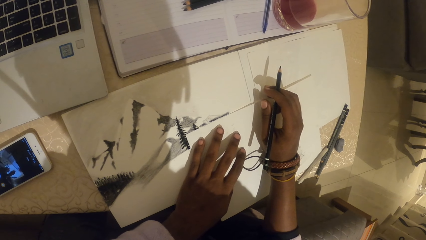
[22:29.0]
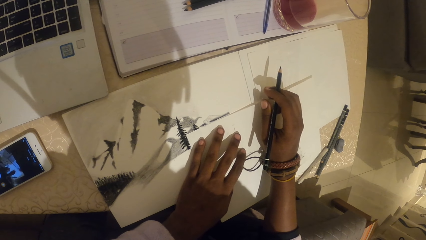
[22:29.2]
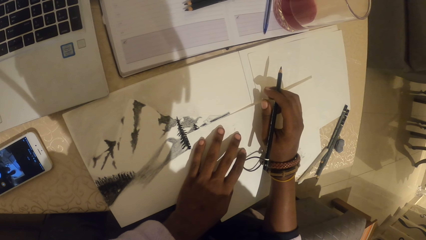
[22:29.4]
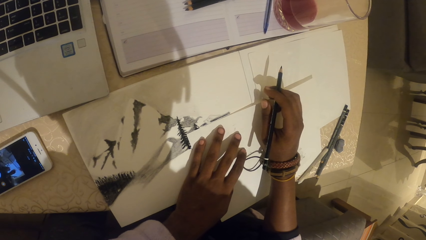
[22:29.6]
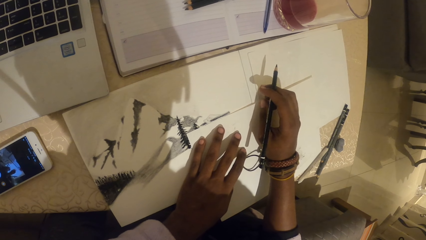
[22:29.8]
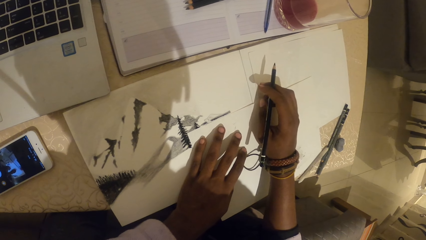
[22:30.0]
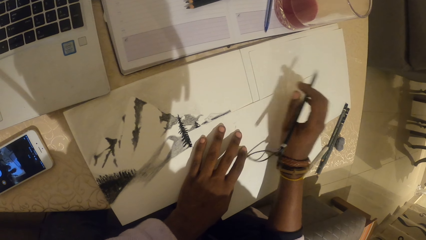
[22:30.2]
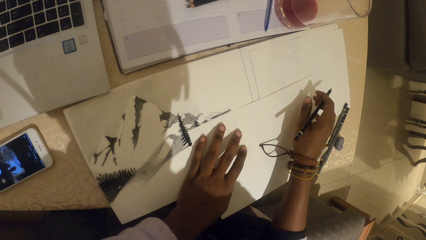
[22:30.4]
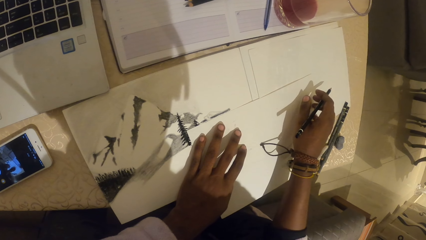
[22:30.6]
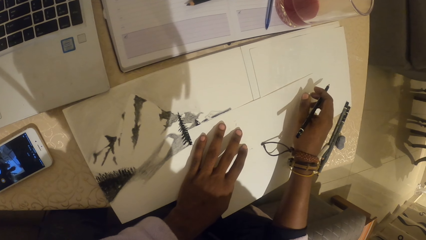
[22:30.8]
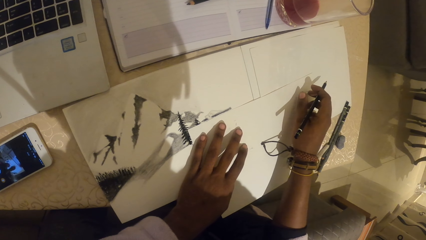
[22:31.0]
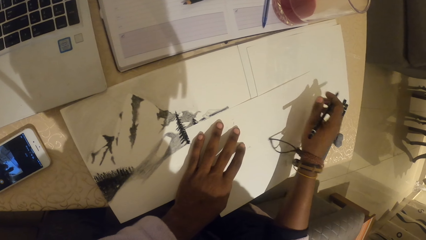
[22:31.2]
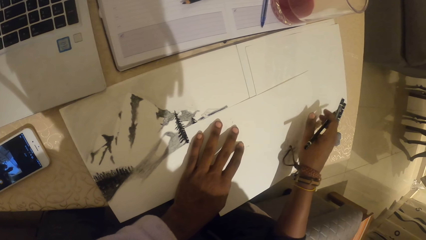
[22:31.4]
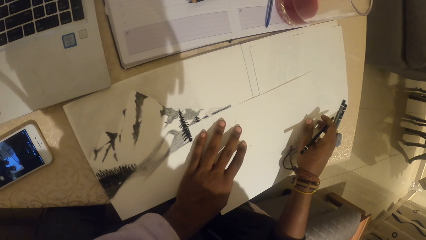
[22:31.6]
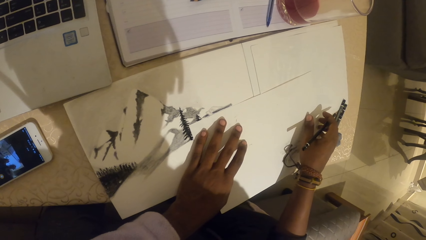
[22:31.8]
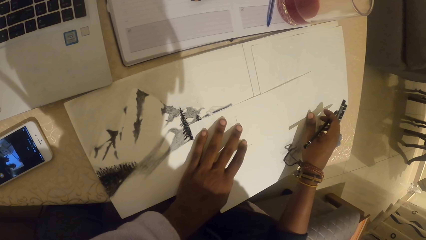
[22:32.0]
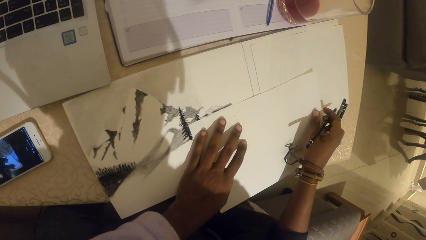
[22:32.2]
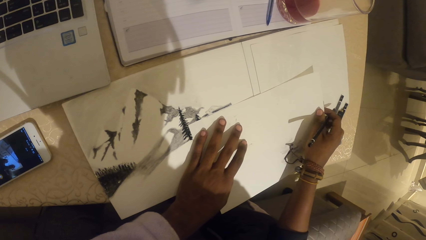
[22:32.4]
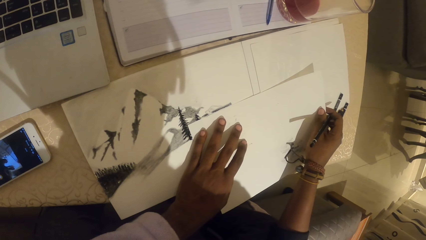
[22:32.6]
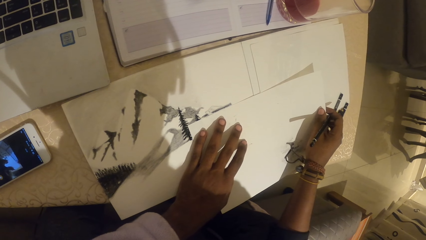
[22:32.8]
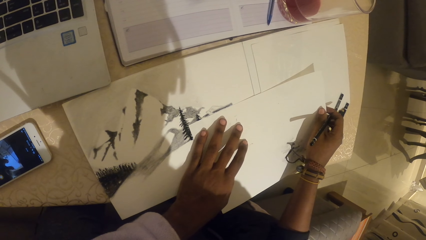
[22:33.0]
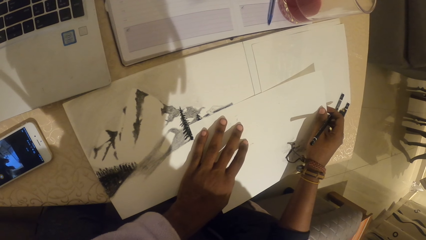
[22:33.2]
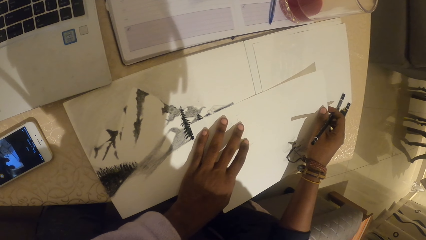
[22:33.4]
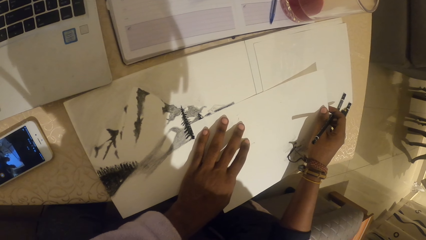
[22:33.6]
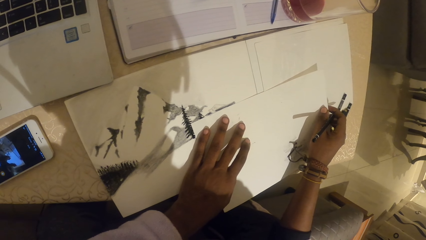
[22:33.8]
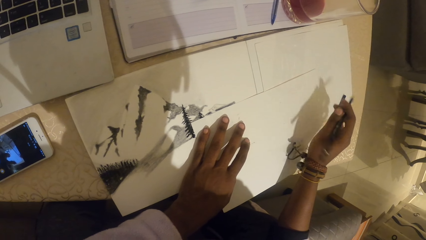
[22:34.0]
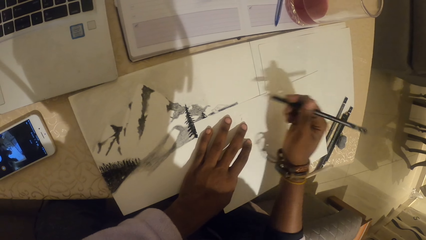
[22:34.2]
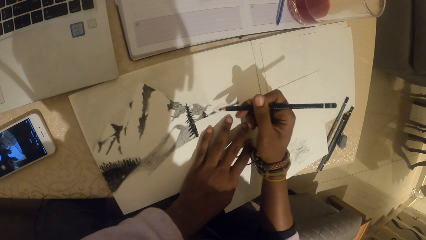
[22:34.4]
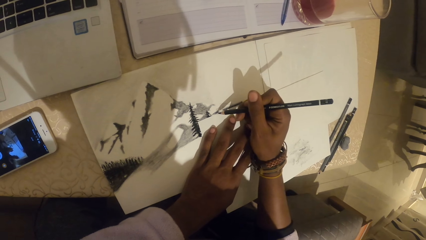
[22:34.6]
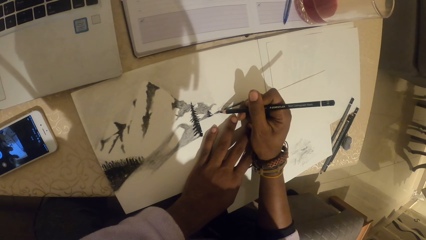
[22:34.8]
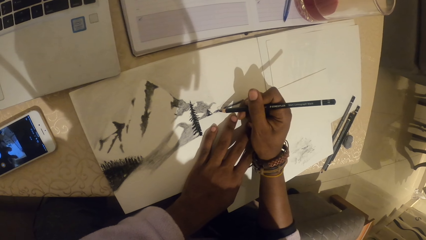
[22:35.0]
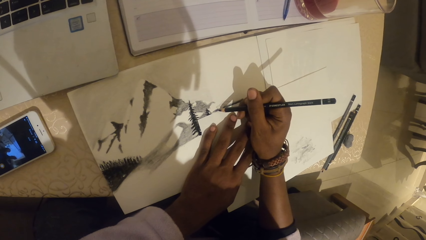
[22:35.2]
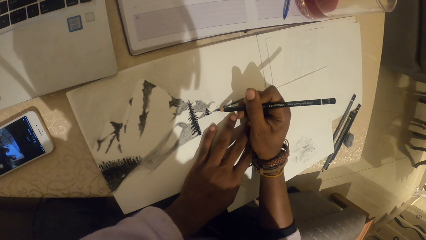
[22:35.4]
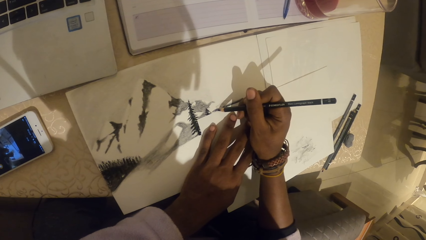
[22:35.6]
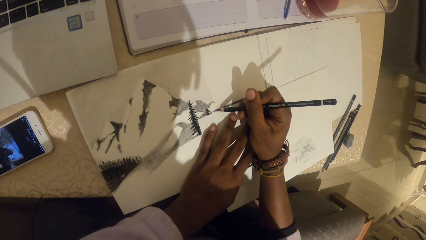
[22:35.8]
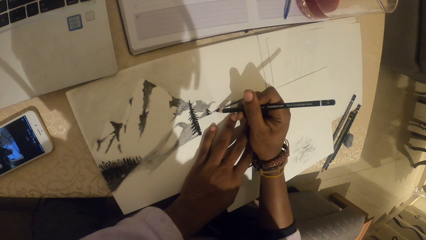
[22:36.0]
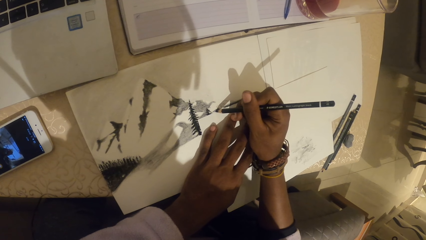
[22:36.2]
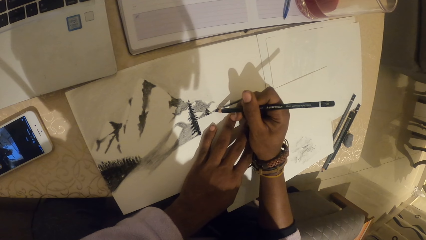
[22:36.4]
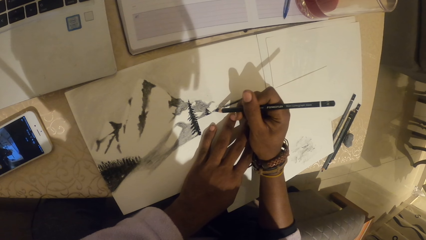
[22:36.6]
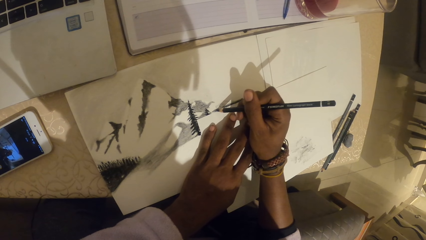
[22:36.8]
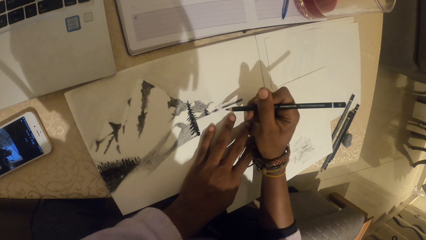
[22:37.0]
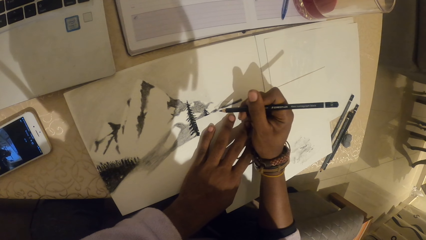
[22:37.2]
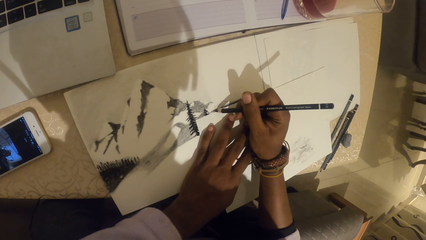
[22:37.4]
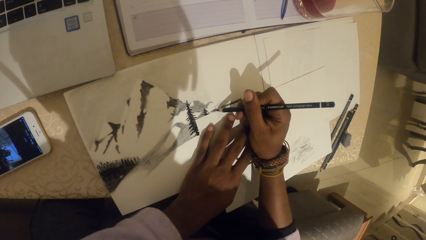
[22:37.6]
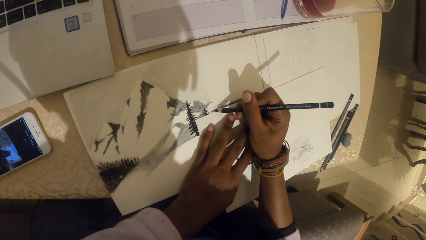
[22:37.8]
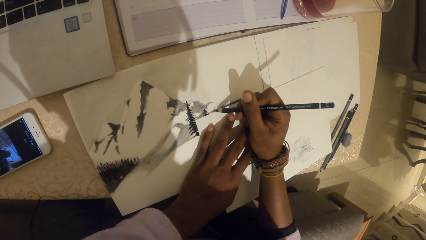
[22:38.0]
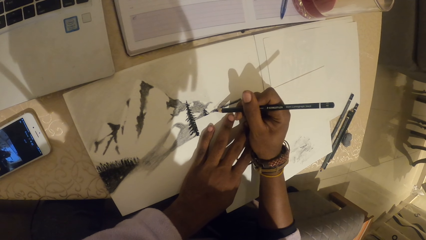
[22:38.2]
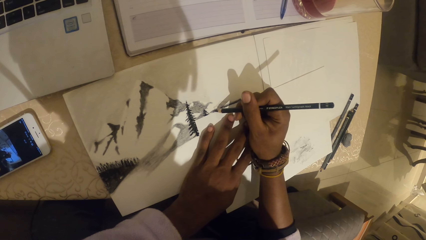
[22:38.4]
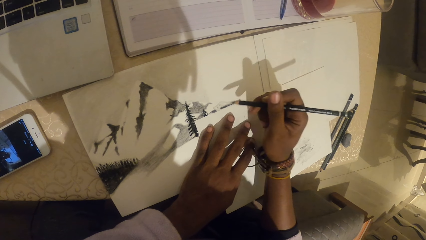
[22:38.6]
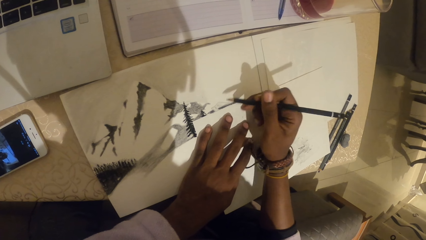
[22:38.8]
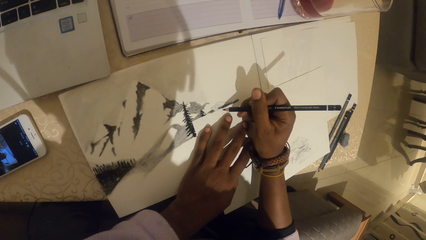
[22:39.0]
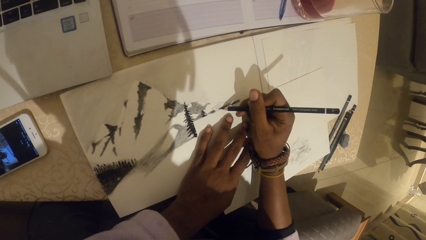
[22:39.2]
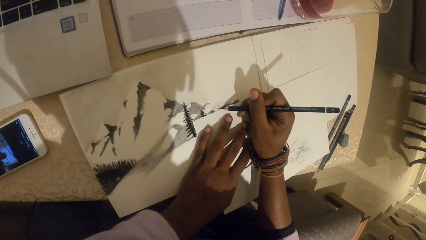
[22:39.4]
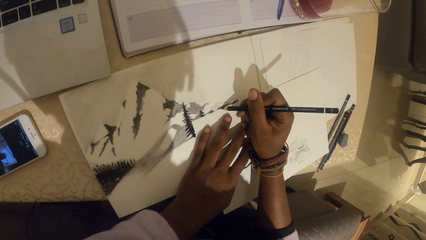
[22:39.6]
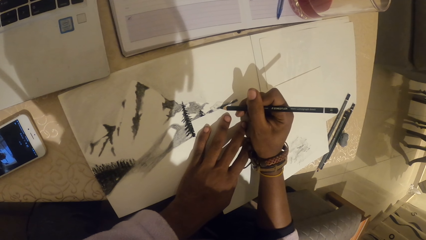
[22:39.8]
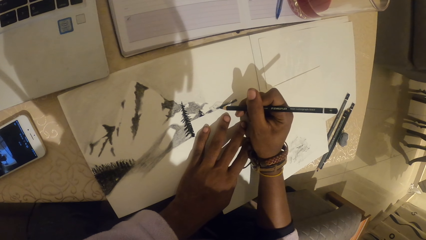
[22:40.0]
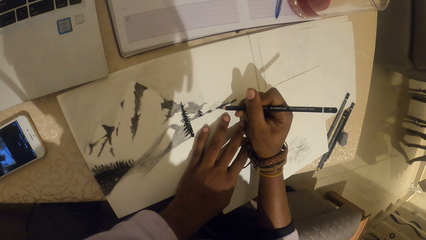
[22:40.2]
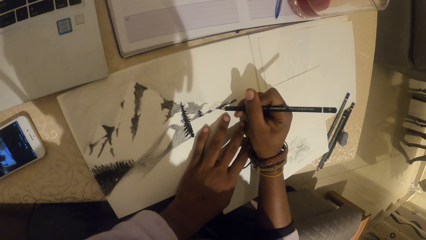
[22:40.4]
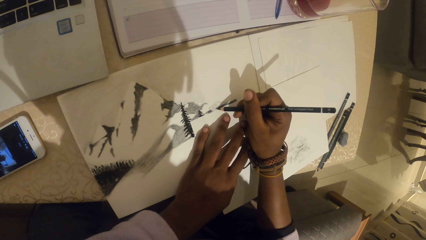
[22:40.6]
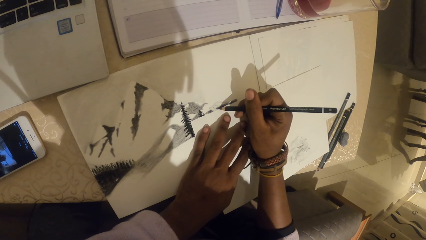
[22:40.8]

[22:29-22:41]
The camera wearer draws on the piece of paper with a pen.

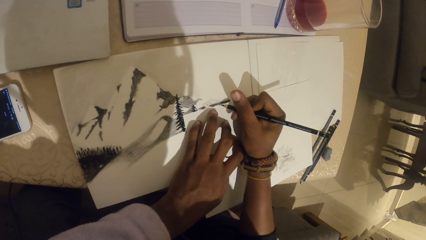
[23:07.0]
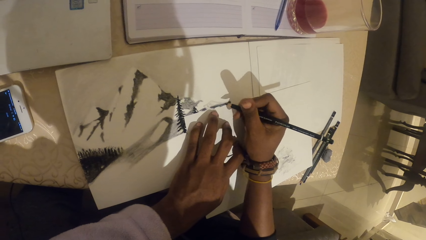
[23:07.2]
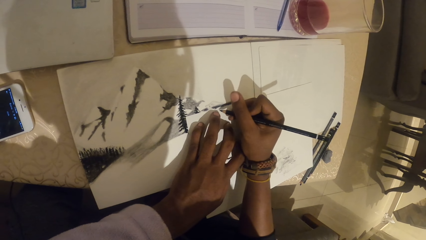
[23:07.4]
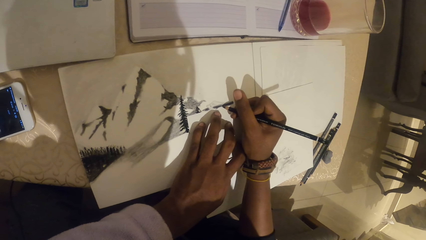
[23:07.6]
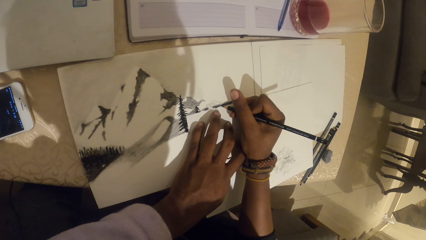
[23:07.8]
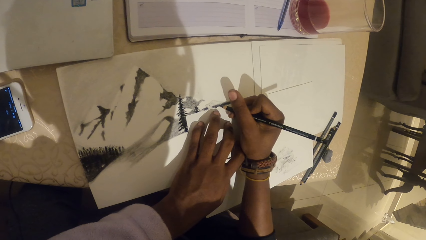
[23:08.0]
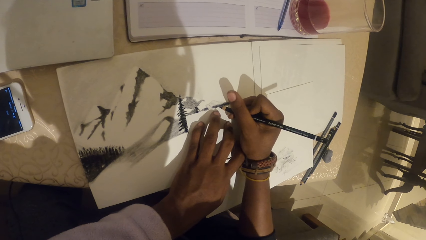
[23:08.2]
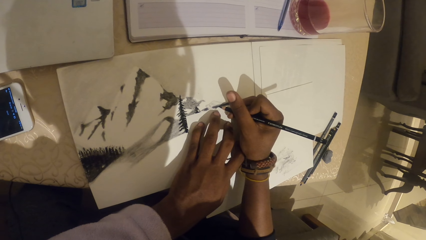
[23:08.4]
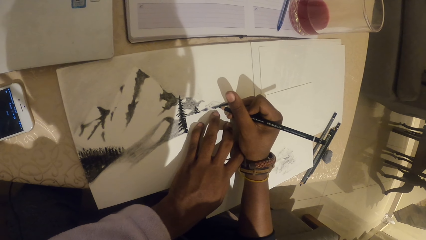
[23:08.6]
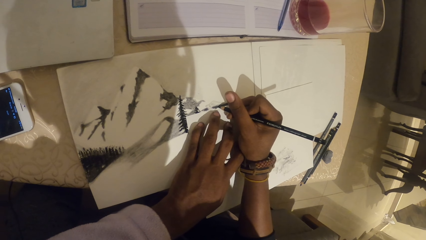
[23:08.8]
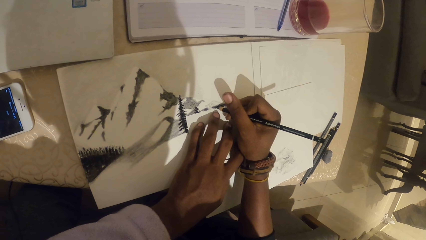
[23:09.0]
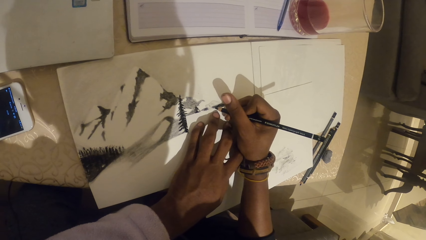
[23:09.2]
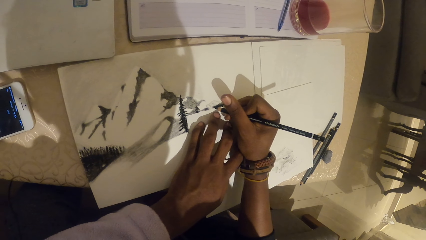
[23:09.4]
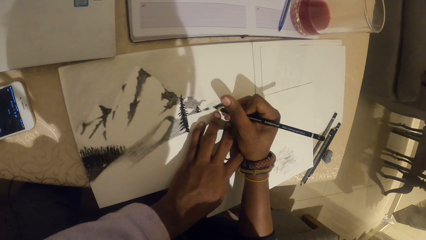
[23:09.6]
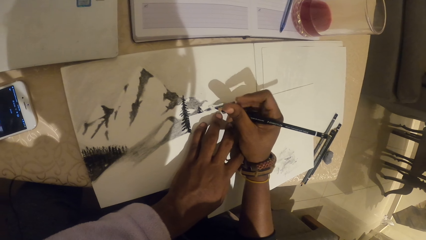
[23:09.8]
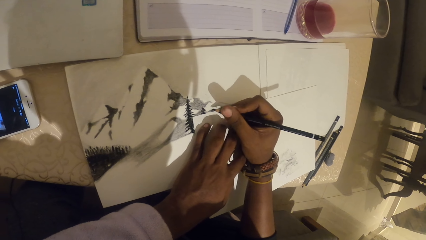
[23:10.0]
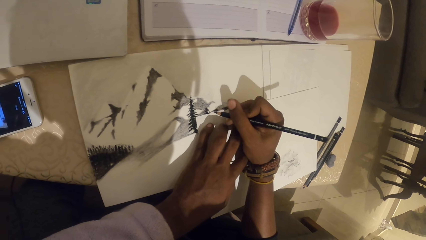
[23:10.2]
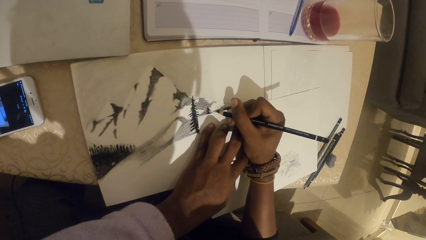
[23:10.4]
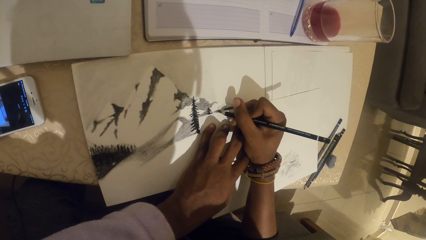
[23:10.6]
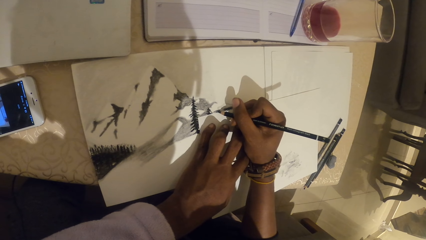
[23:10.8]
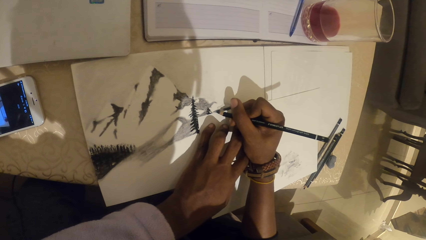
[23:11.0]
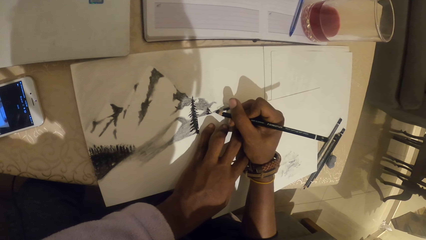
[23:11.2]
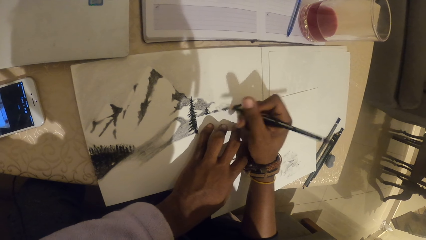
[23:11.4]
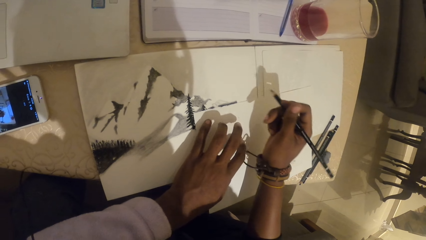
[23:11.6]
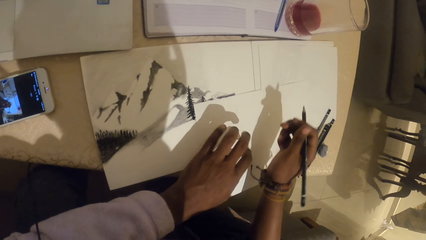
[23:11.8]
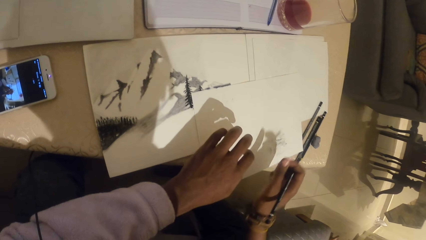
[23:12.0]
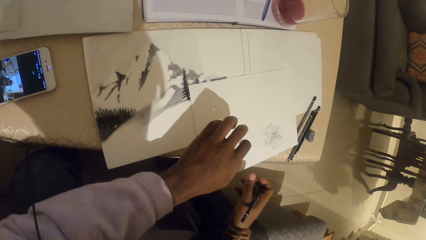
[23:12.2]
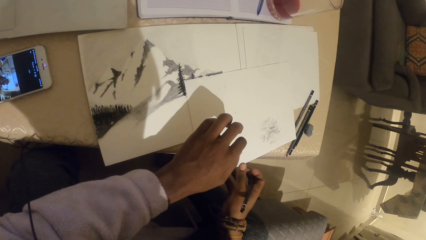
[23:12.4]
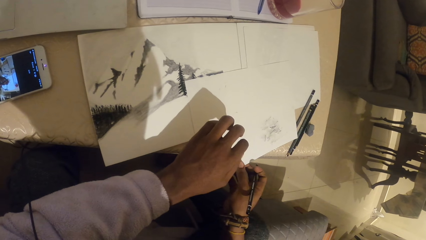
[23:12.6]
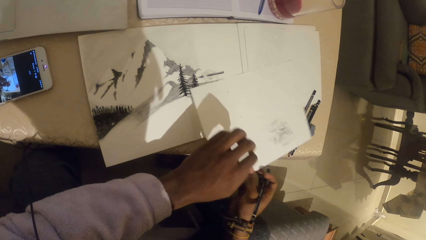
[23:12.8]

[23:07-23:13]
The camera wearer marks on the paper. They mark on the paper again.
